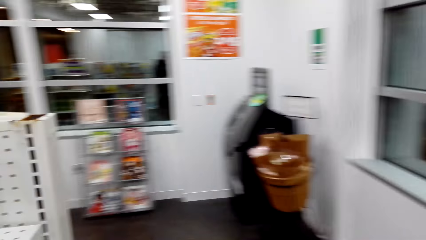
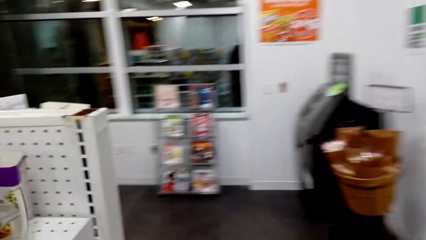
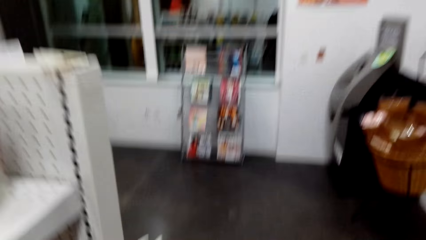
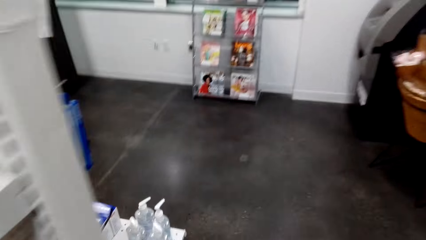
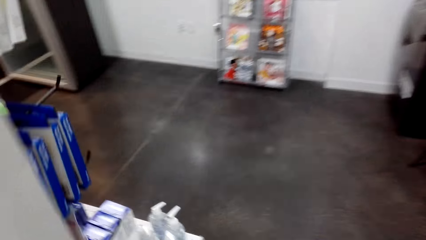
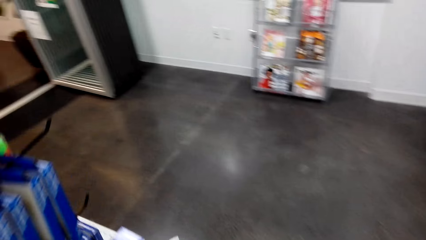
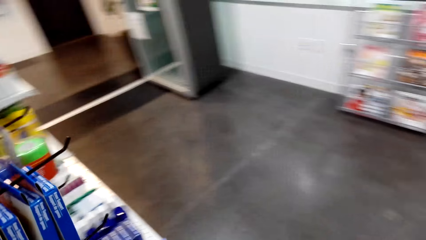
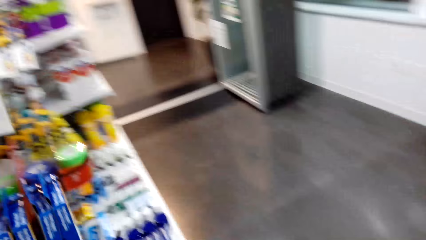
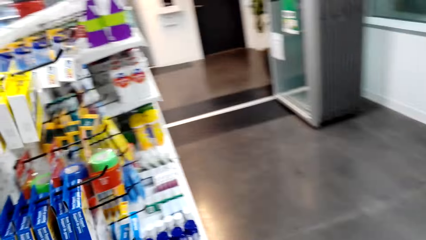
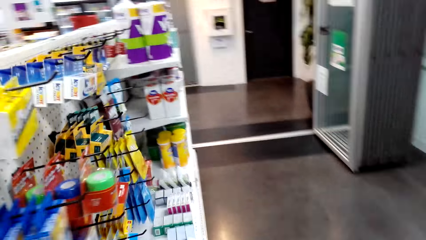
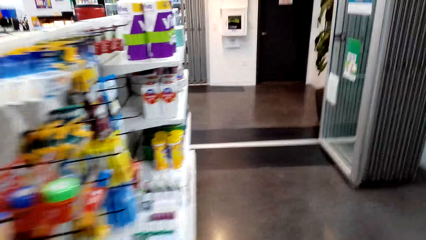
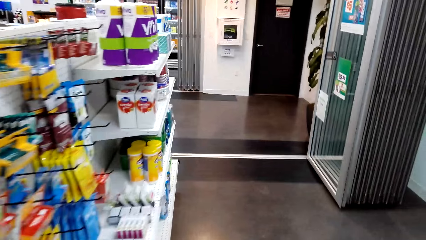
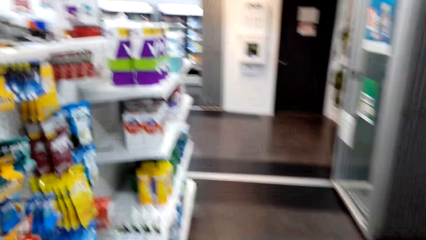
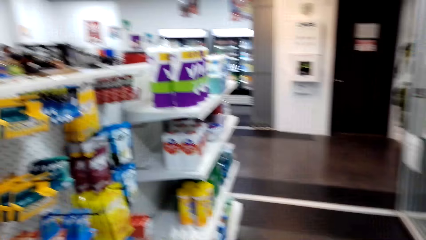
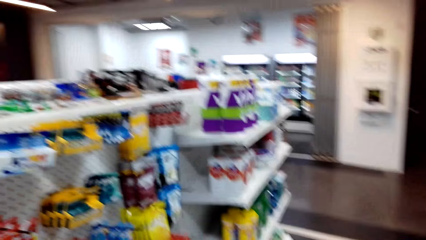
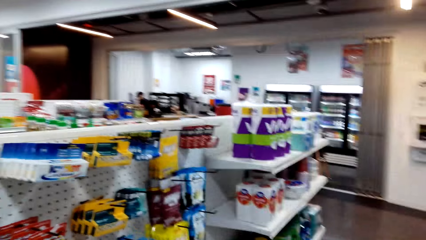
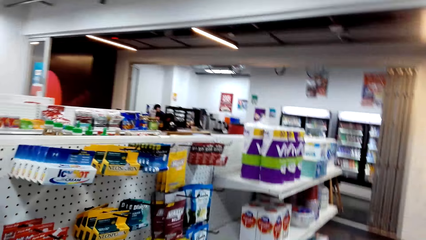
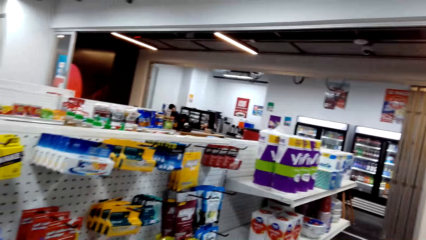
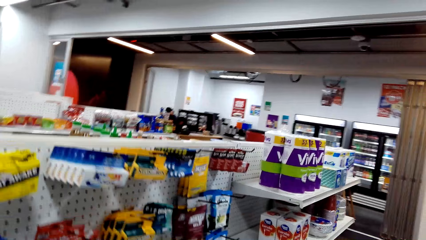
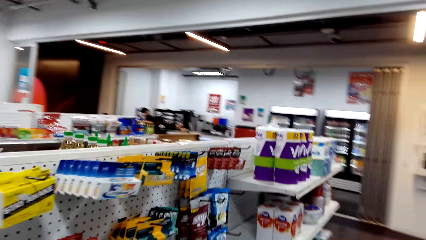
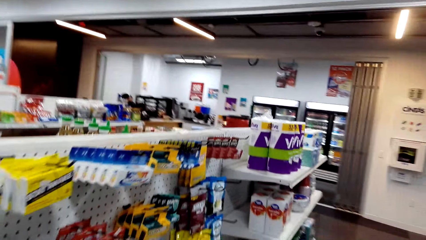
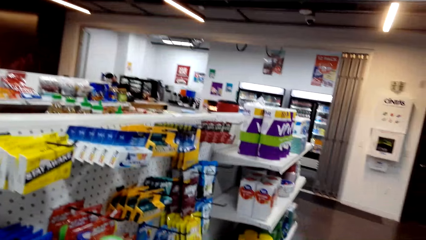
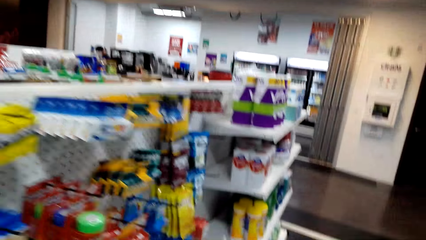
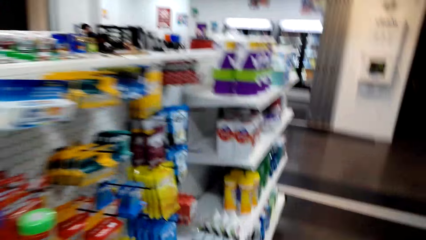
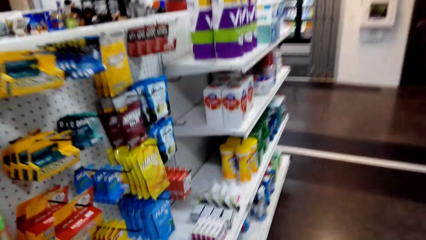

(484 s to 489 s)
The camera wearer walks around. They look around.

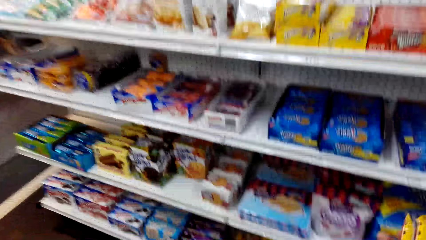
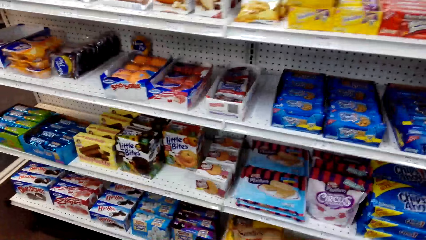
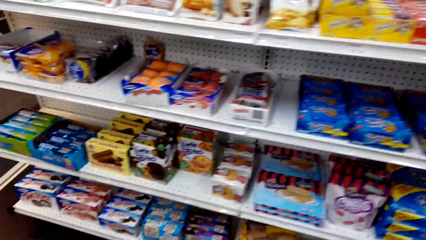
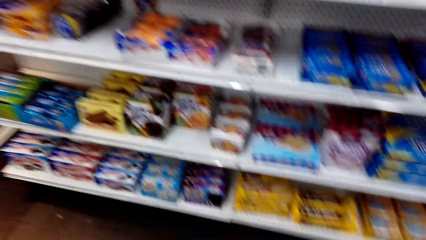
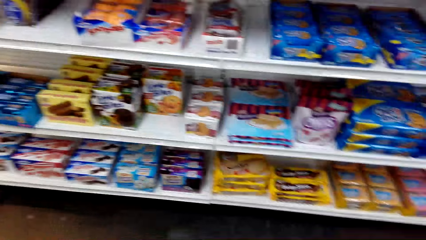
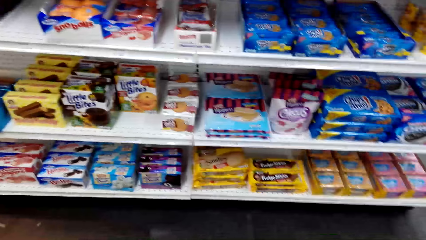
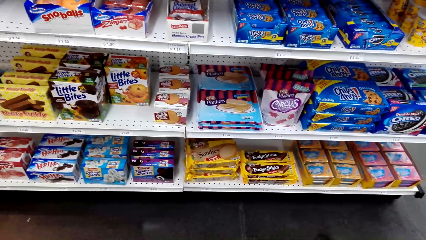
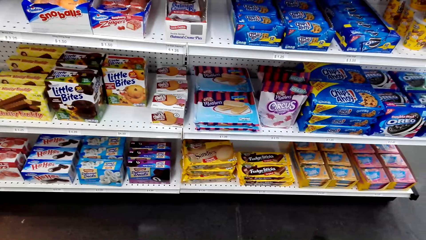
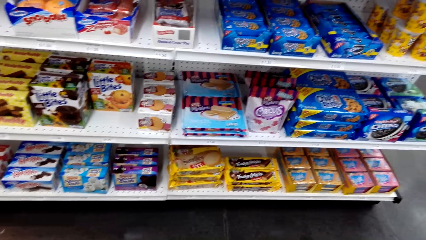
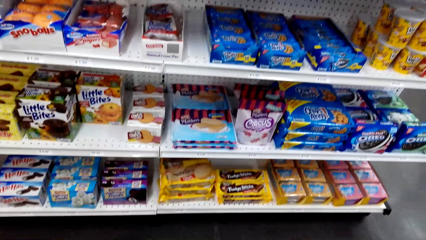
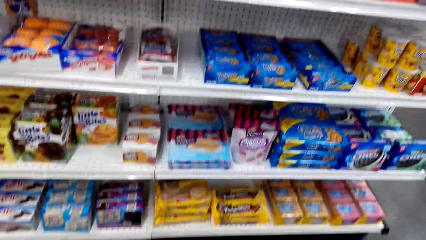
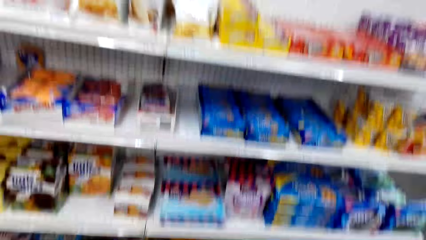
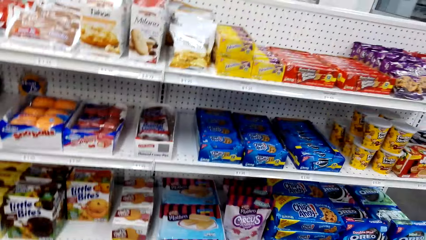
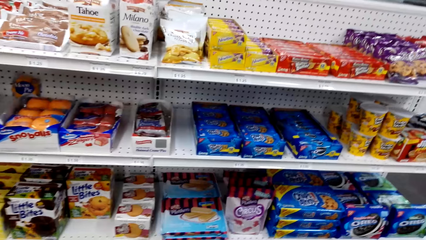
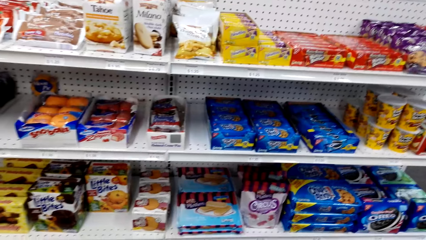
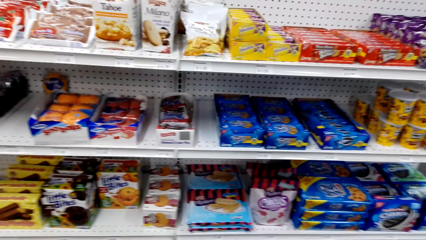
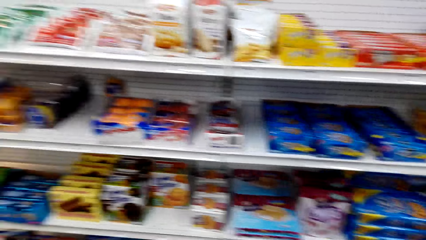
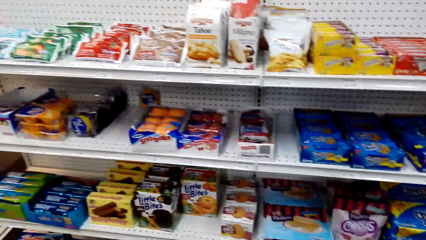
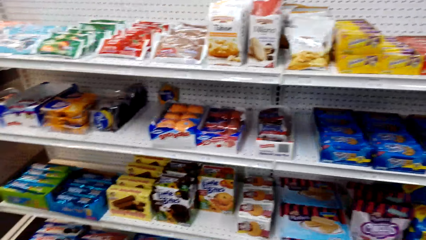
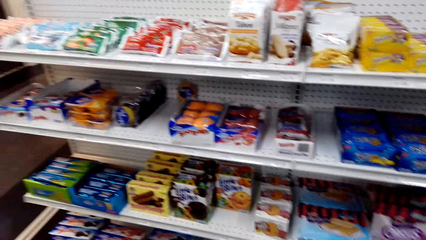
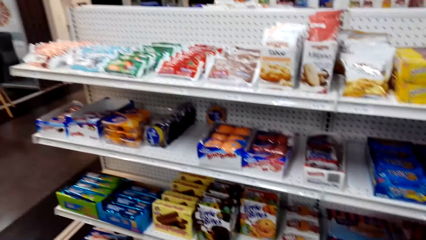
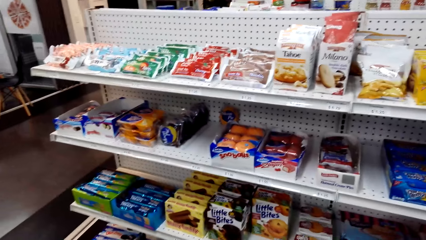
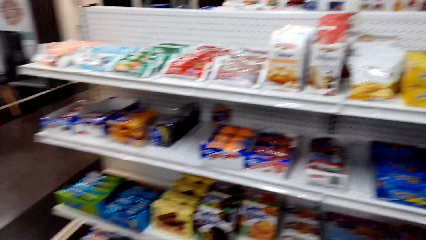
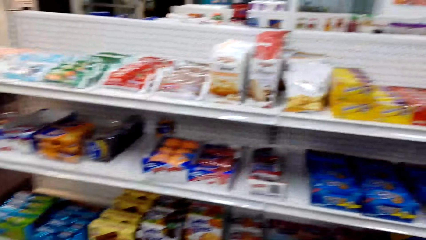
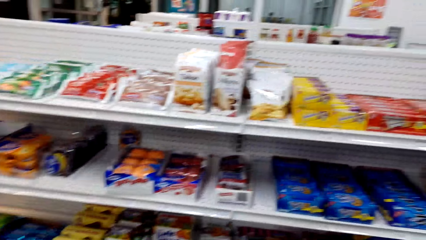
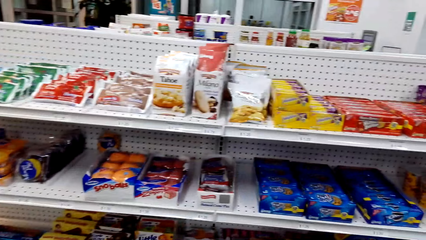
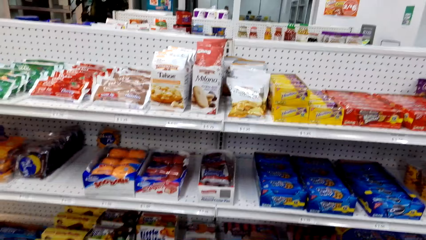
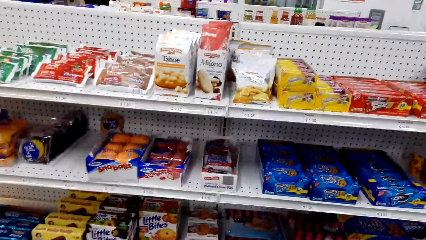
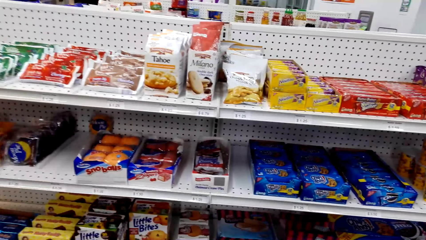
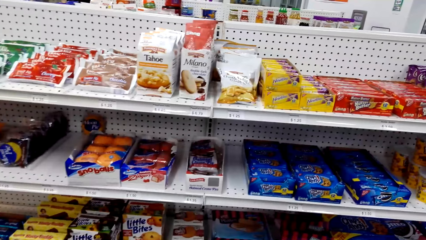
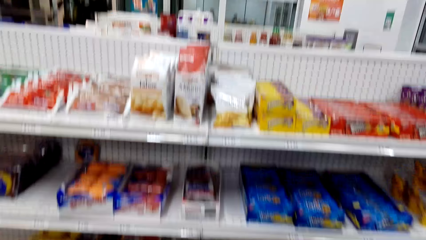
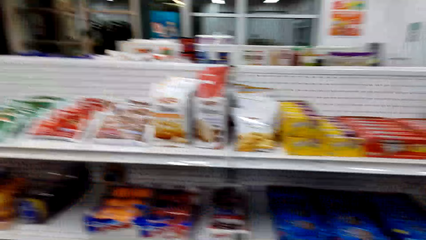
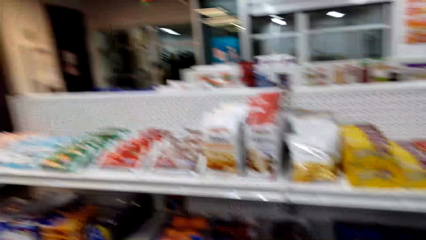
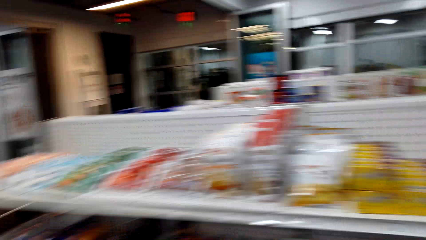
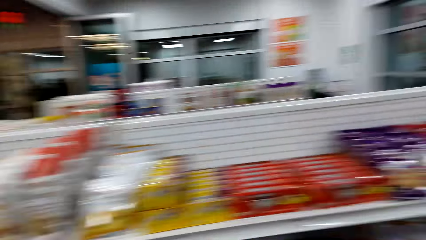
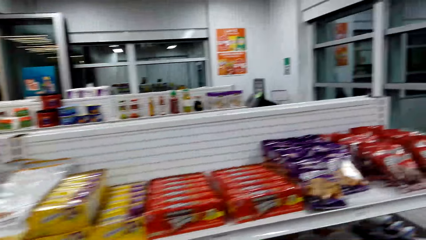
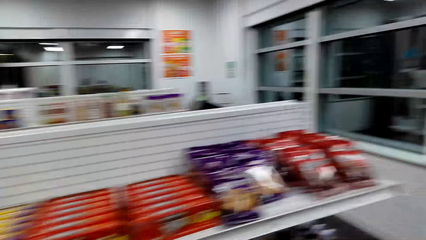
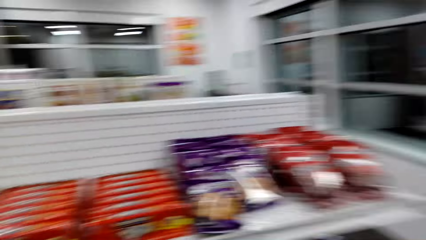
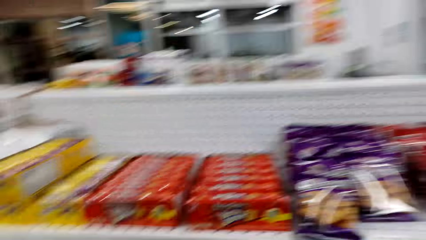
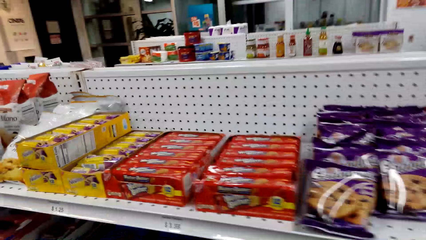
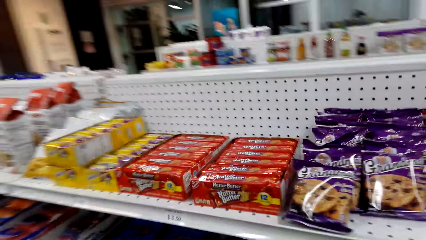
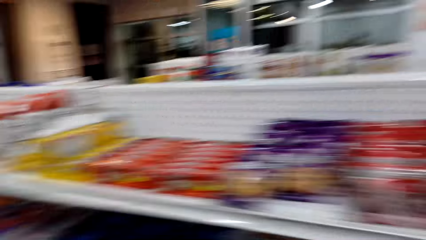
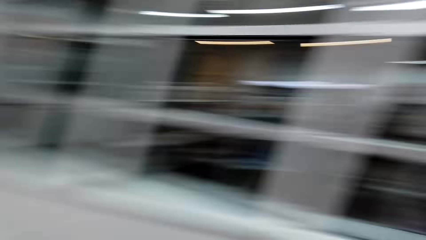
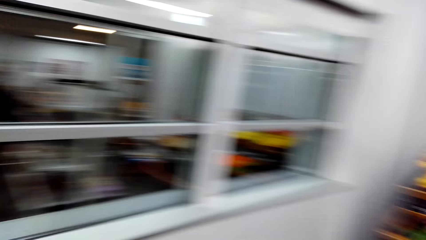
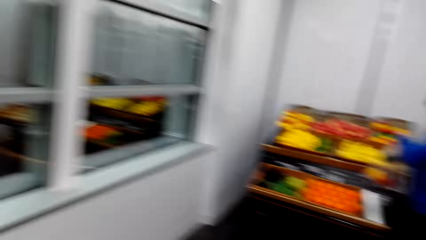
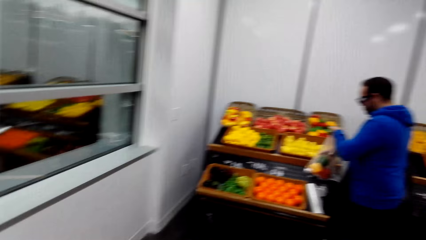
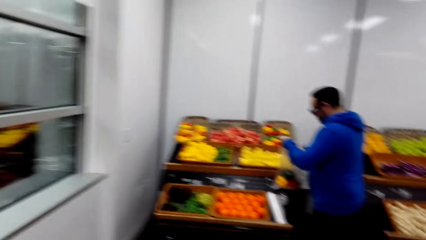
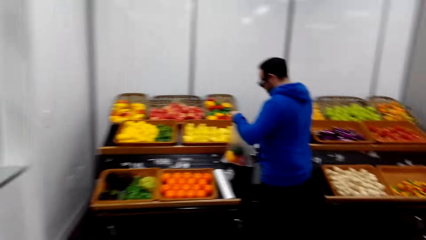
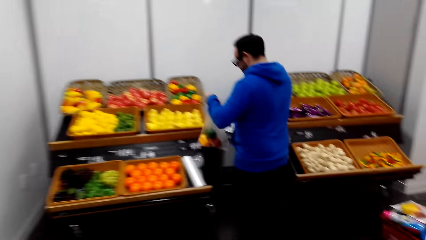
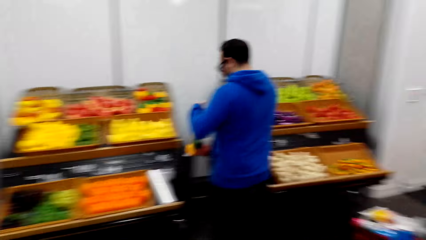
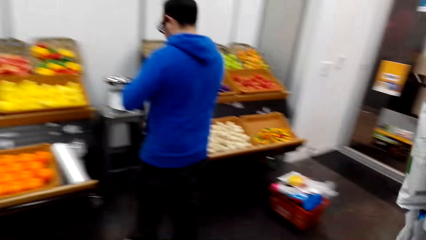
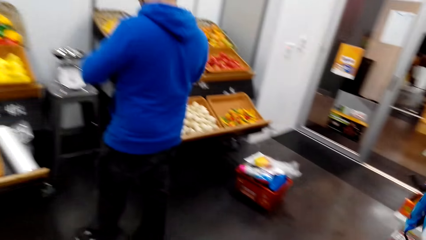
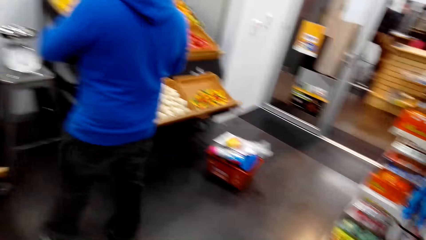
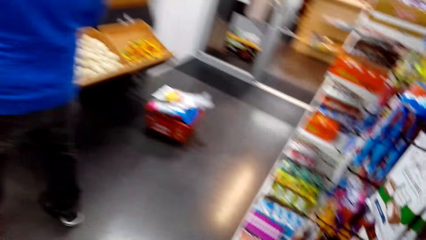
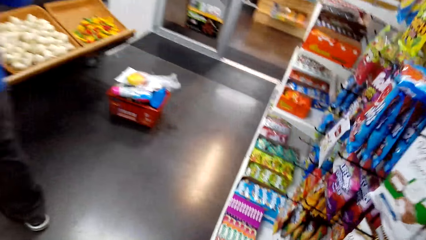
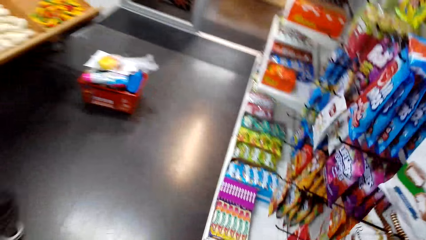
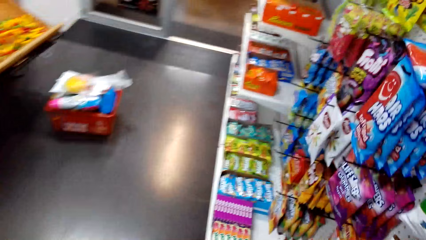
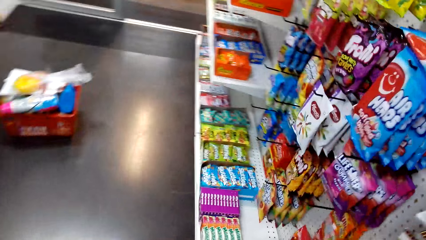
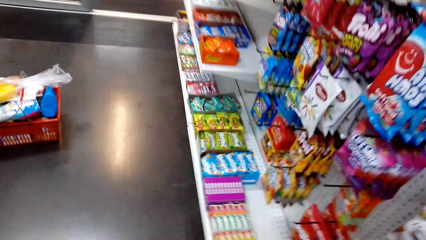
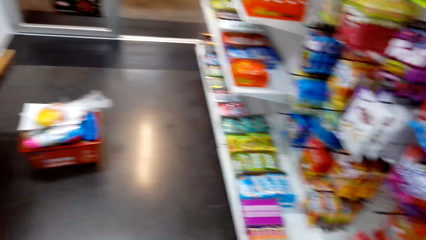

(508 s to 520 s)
The camera wearer looks around. They walk past a man.
